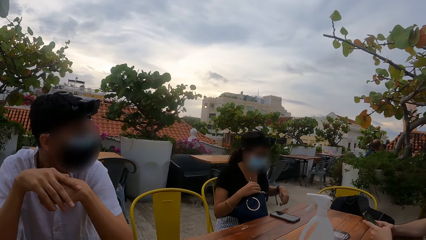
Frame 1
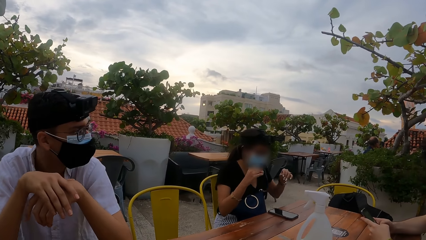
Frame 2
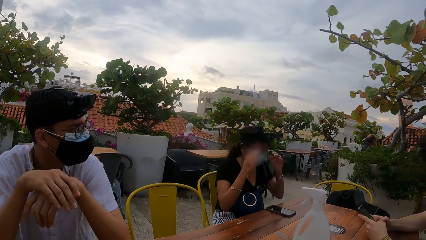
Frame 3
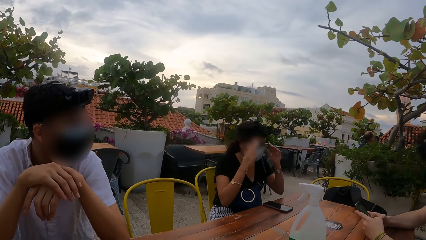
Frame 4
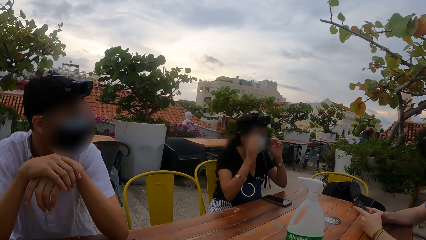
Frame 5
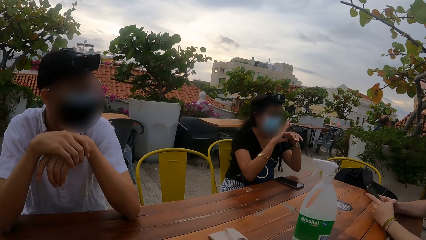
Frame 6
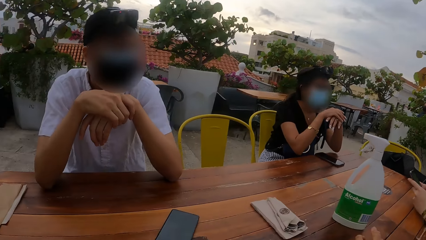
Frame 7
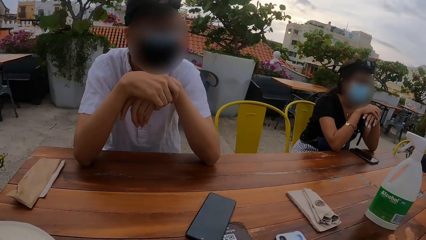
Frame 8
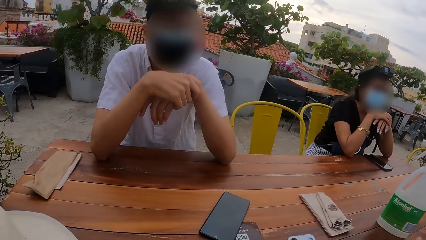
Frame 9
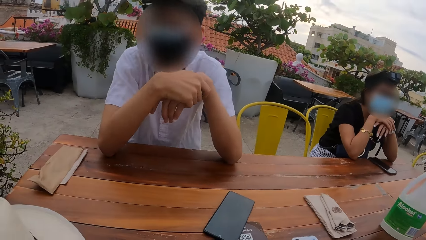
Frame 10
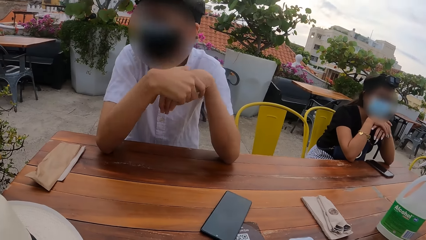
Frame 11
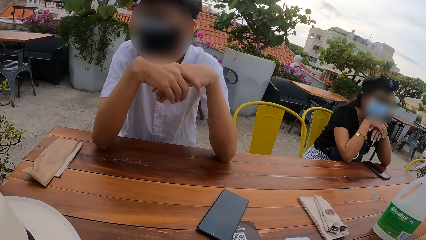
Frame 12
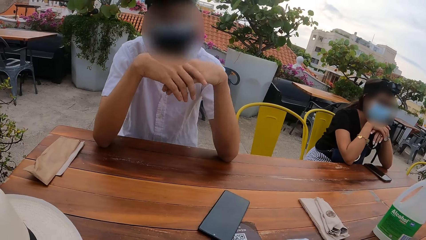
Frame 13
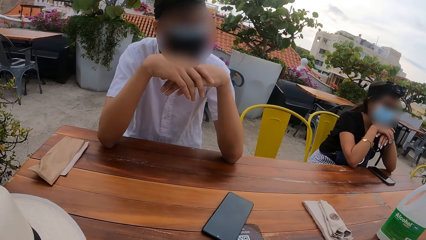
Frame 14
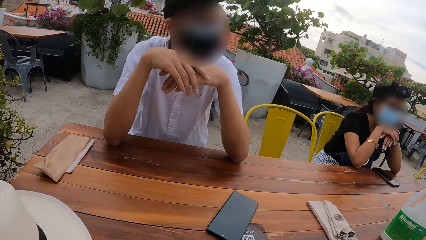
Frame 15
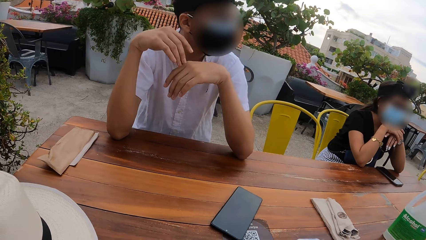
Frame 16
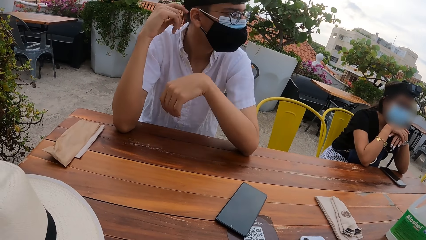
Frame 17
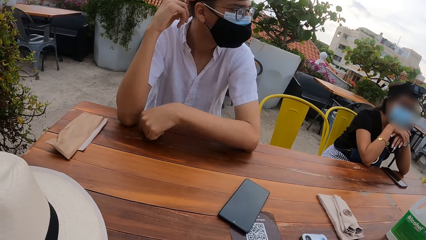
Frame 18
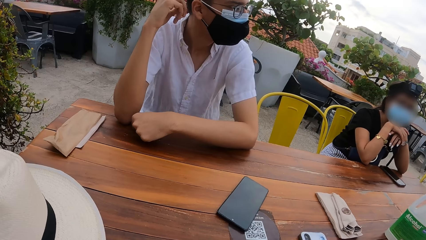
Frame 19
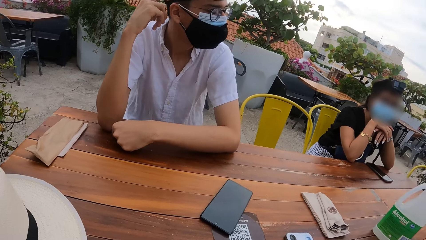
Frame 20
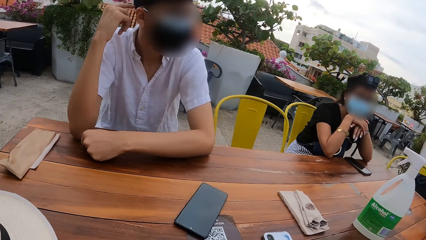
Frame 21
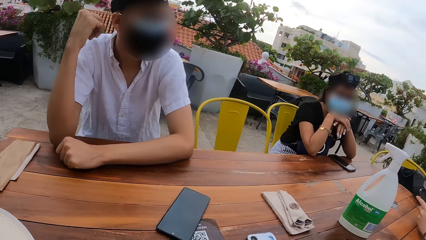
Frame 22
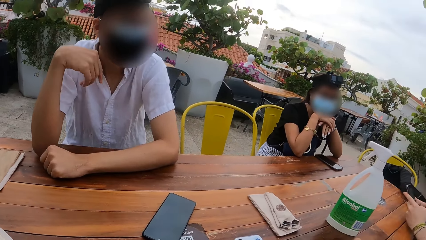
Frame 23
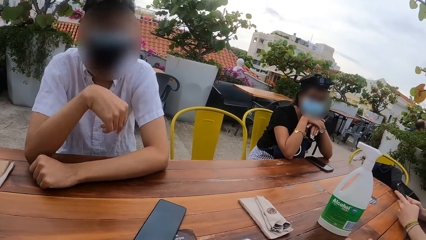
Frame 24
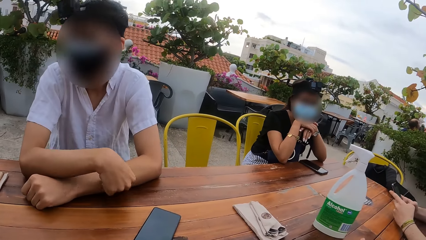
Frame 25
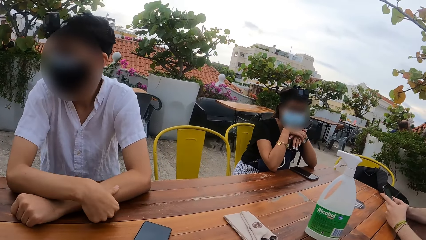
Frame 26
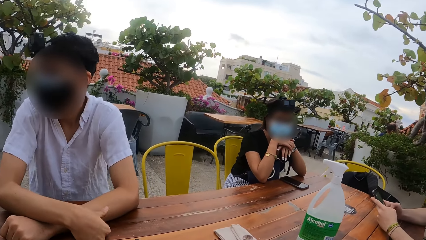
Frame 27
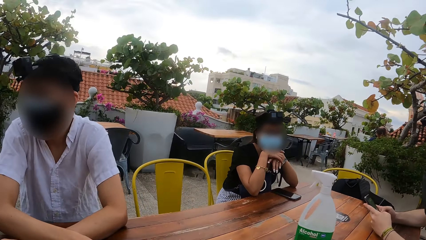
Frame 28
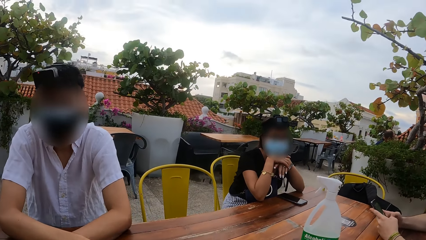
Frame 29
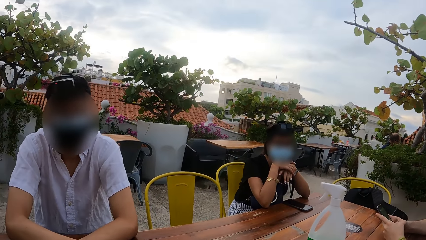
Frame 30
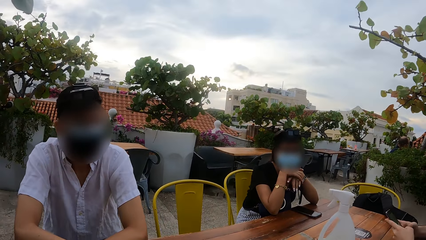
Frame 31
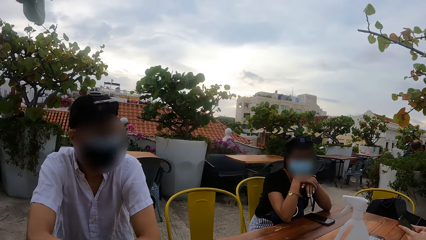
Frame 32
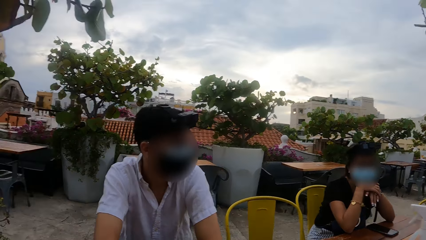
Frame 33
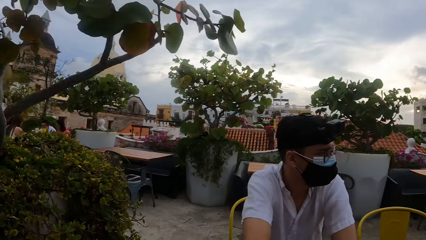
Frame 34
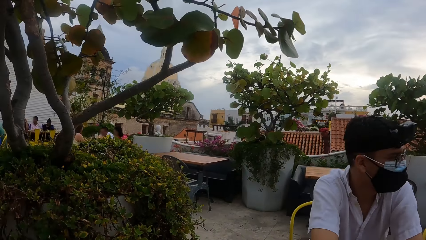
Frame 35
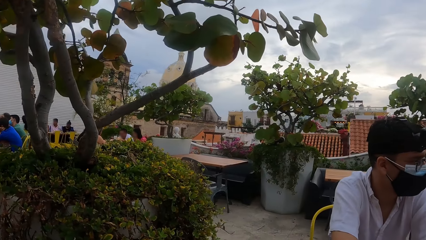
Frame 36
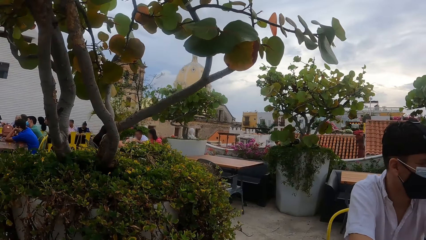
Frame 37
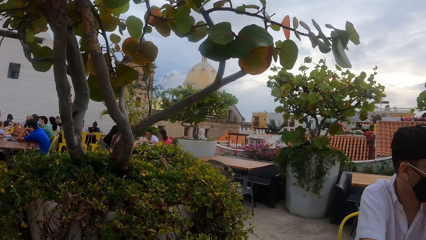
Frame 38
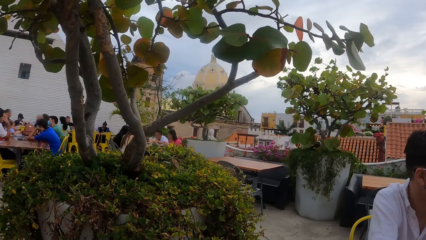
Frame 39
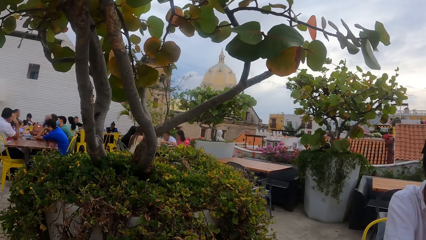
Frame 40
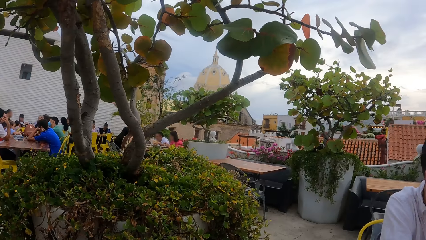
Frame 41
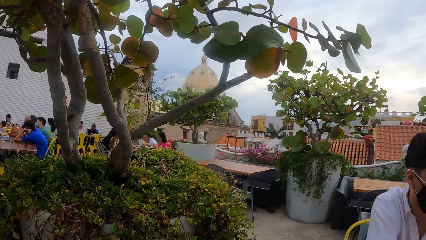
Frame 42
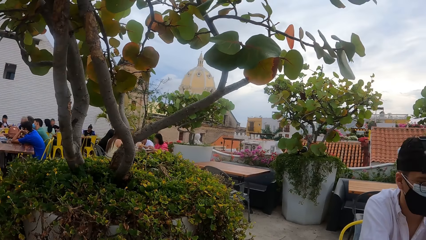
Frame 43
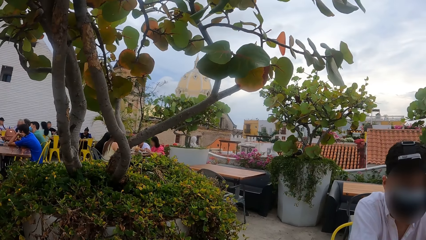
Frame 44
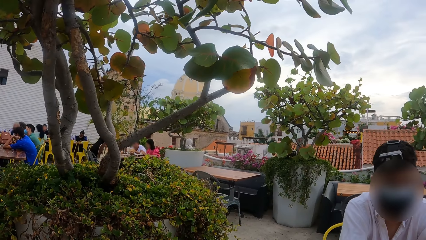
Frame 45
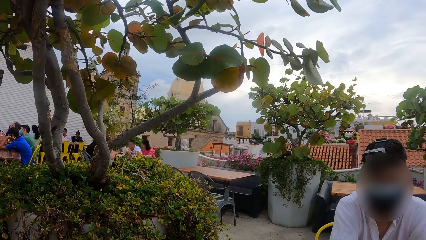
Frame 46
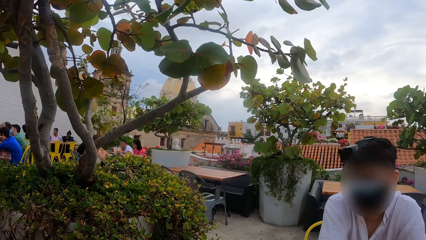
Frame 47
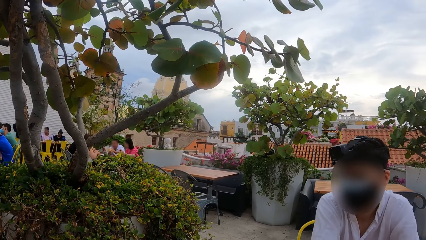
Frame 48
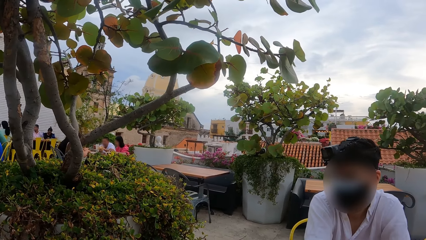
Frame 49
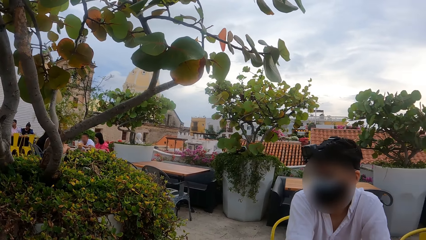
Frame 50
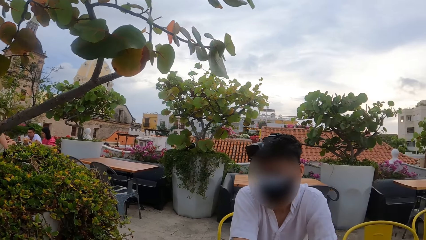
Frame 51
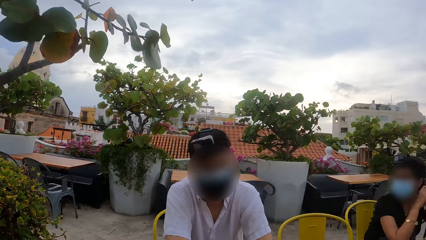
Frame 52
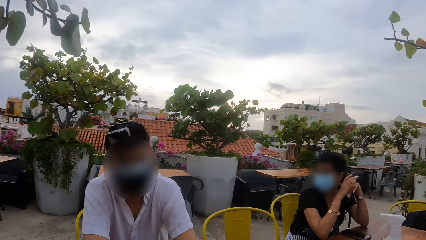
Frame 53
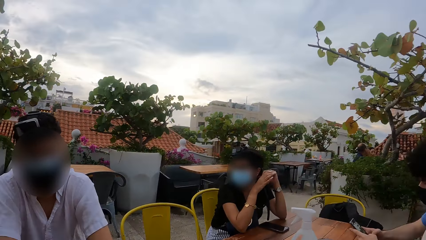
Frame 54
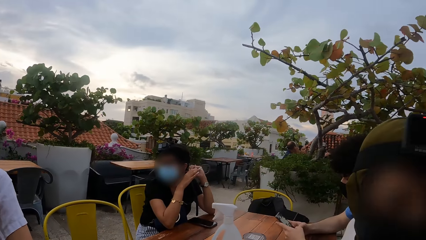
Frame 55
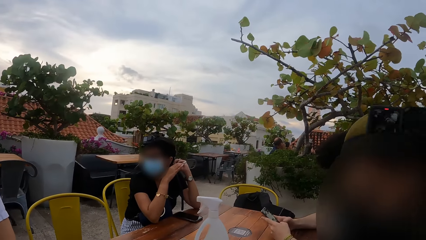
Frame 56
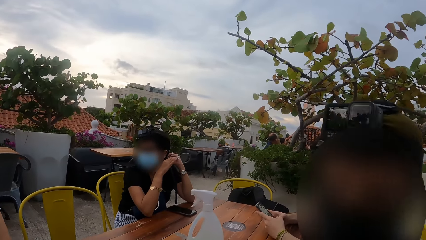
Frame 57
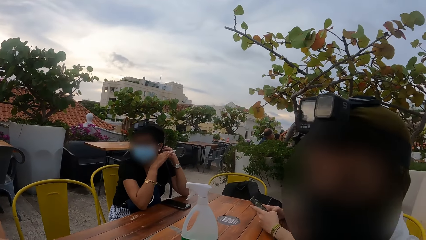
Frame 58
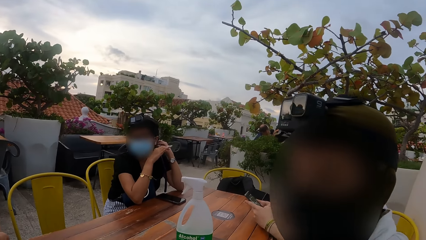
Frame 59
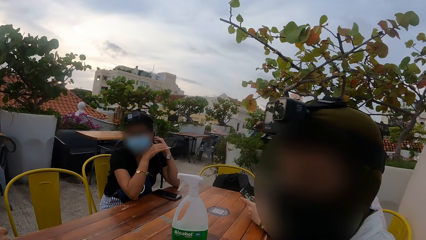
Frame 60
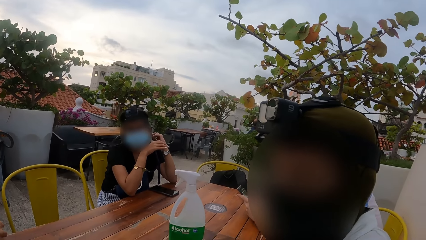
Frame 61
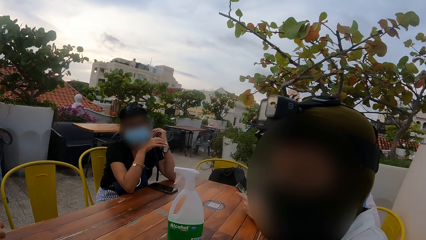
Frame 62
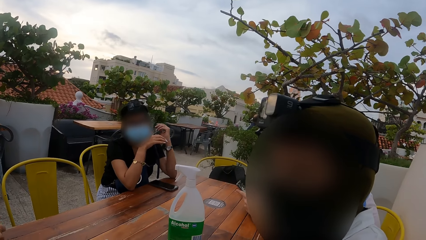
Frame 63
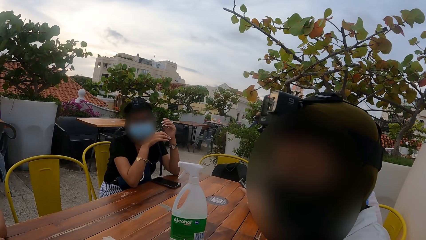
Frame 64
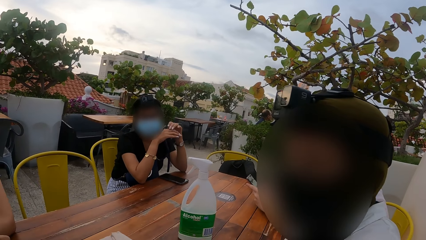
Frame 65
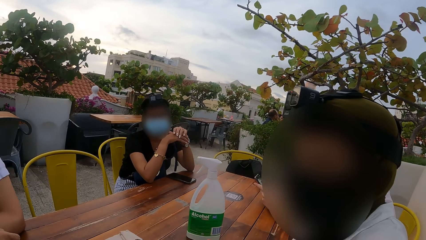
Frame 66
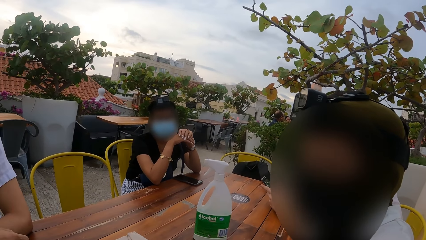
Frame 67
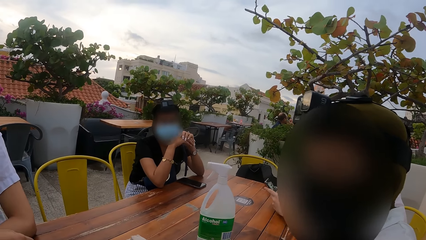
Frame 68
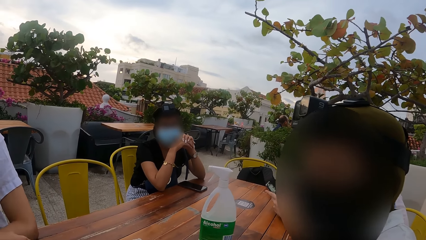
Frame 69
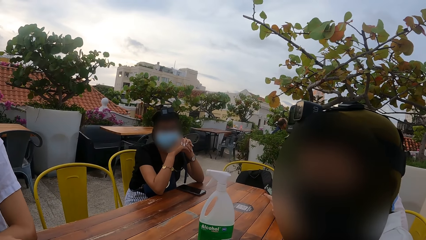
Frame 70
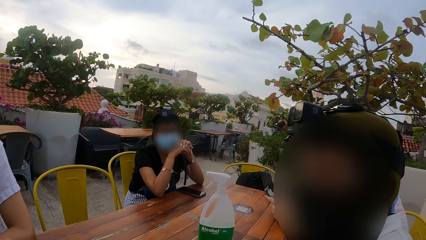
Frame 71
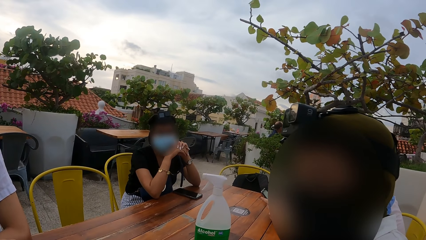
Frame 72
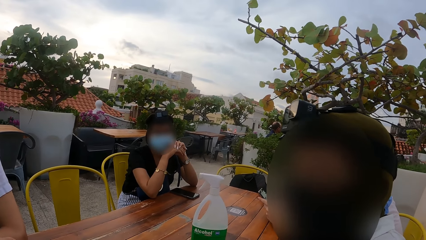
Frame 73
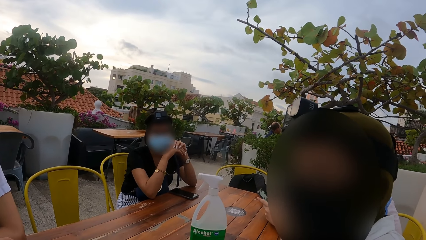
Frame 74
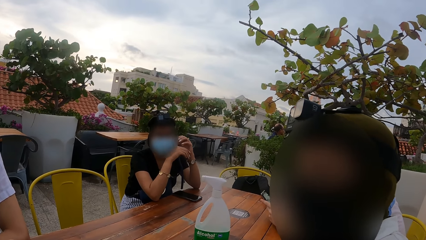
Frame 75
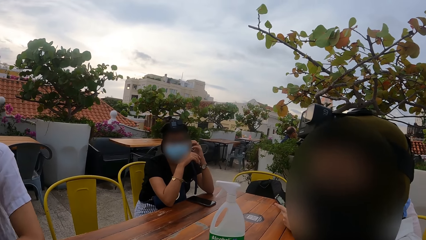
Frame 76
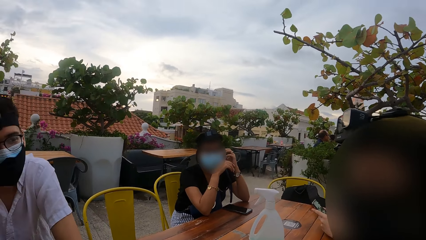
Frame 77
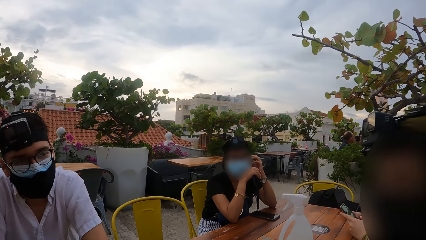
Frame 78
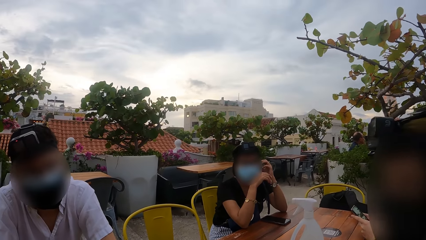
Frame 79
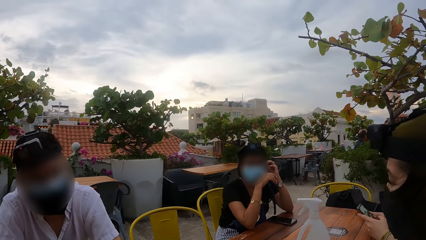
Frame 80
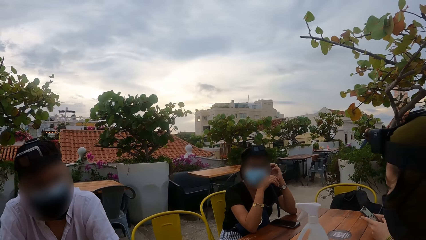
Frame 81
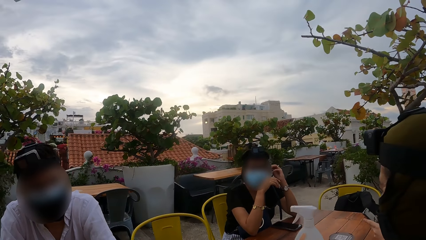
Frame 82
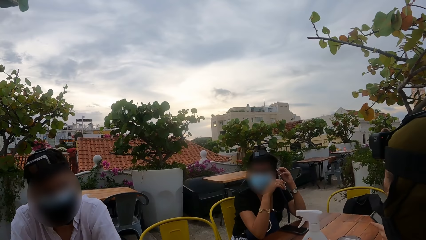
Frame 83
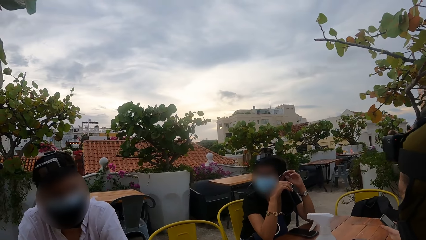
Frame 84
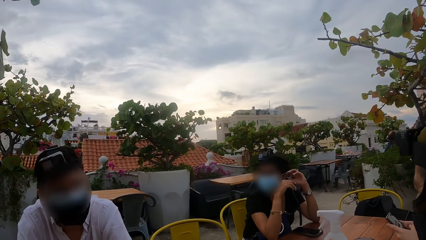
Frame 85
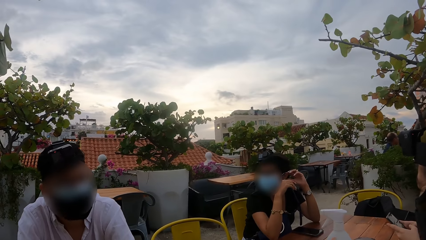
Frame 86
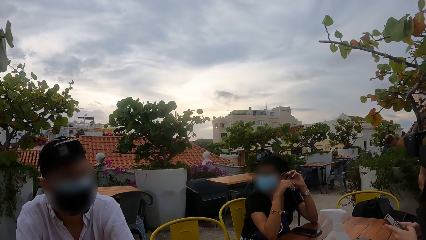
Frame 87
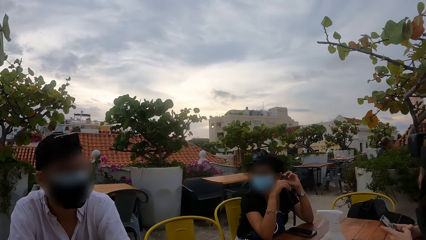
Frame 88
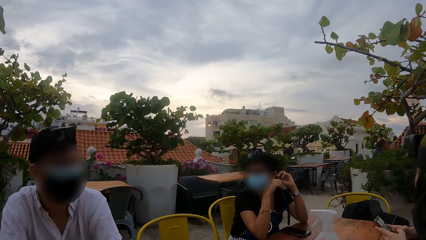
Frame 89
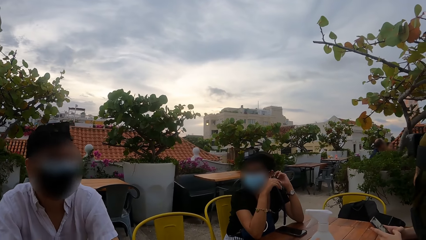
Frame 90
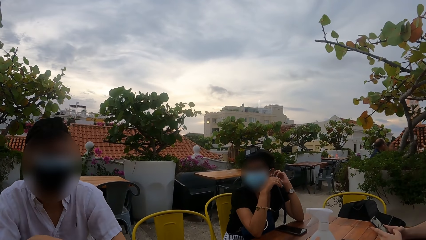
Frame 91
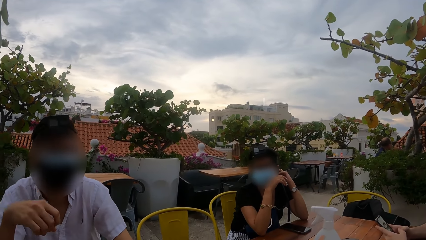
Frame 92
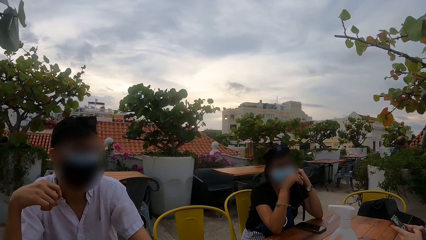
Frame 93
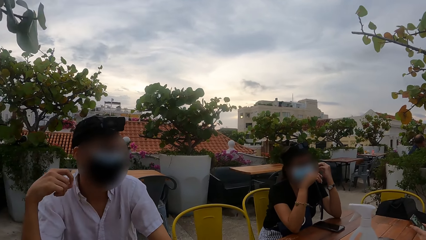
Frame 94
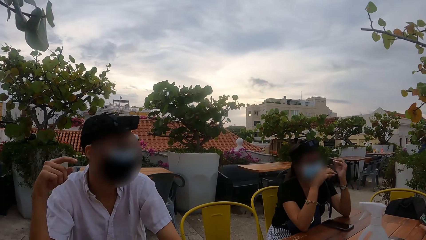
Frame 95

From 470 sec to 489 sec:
The camera wearer looks around the table. They look around the environment. They look at a woman. A man talks to colleagues. The camera wearer looks around.
